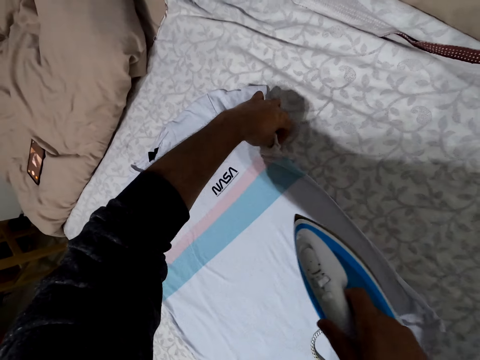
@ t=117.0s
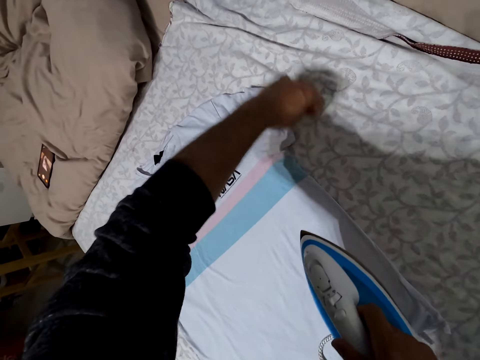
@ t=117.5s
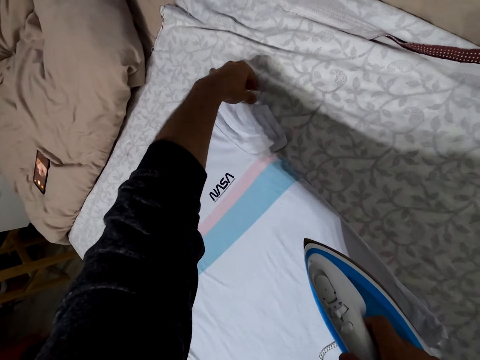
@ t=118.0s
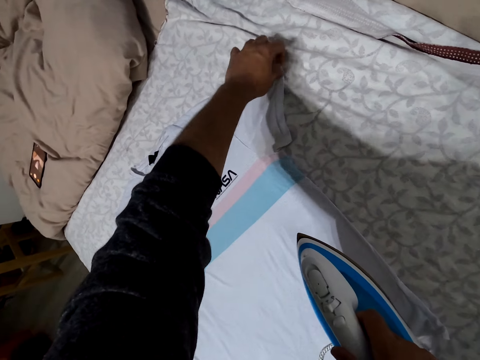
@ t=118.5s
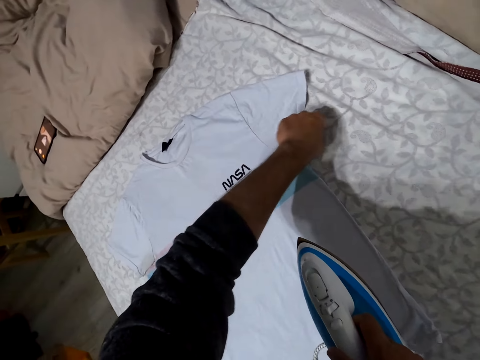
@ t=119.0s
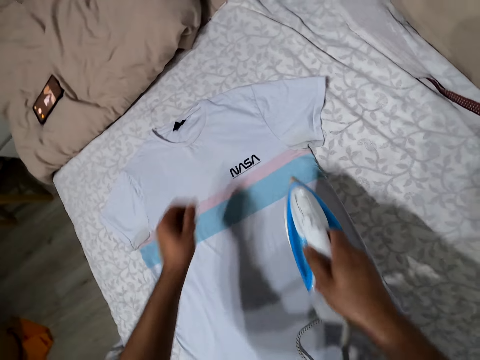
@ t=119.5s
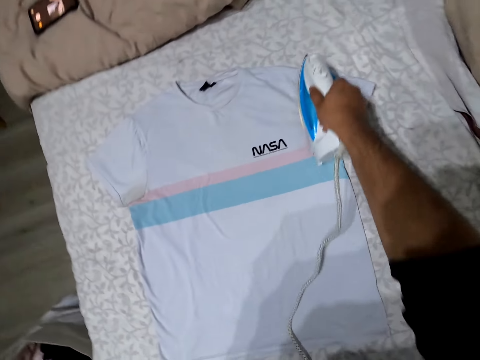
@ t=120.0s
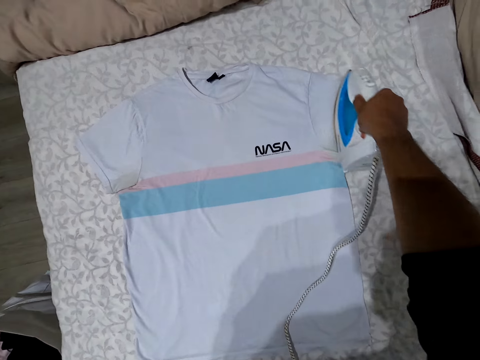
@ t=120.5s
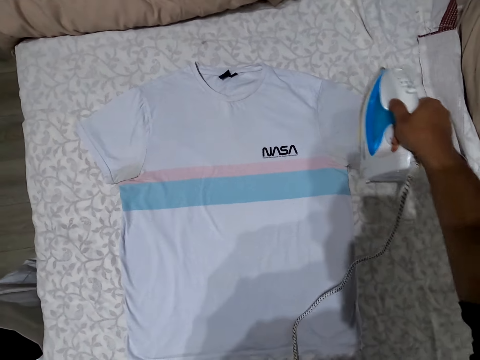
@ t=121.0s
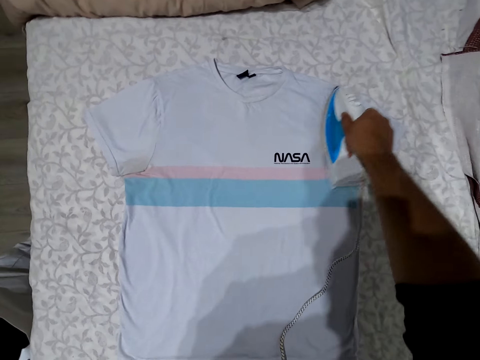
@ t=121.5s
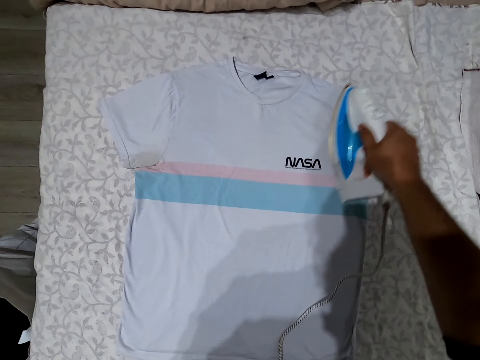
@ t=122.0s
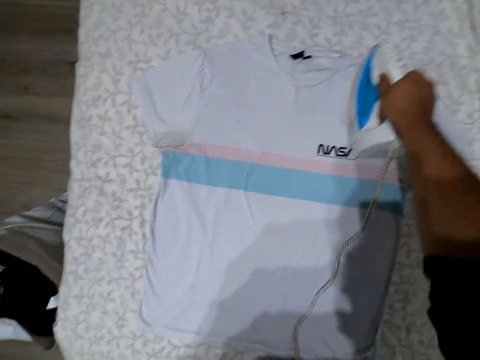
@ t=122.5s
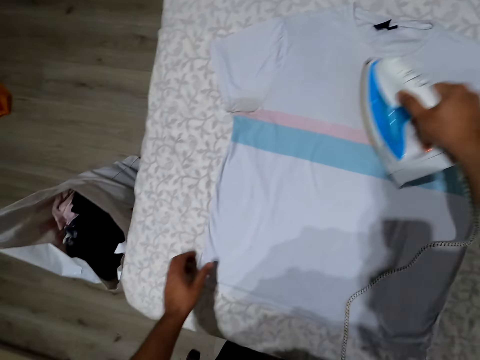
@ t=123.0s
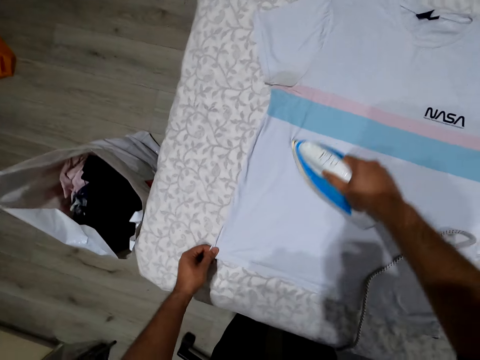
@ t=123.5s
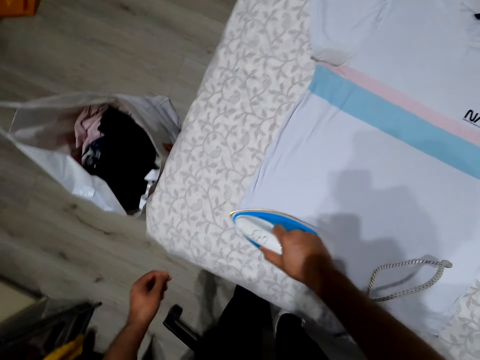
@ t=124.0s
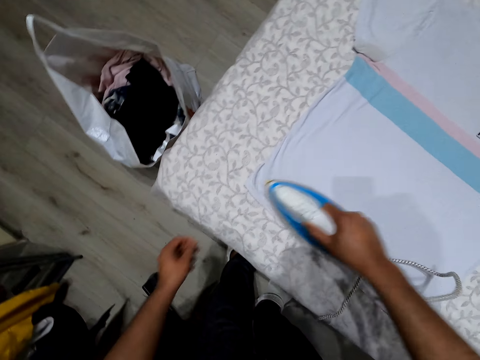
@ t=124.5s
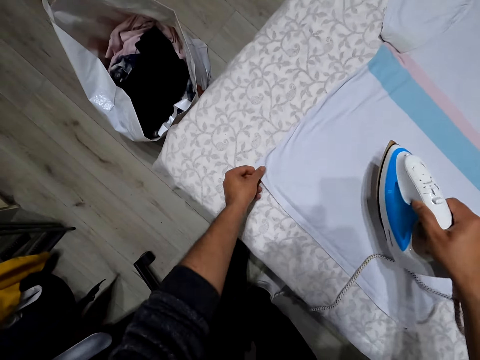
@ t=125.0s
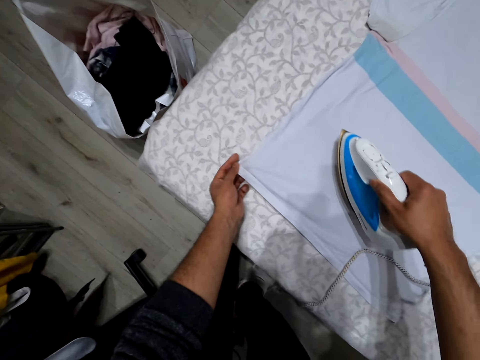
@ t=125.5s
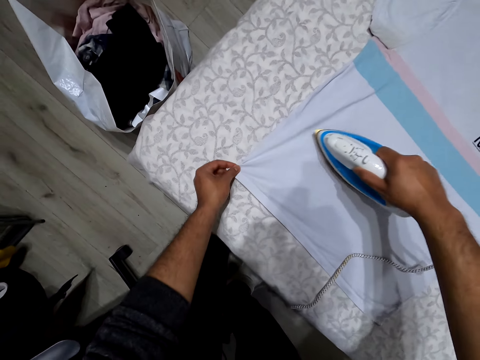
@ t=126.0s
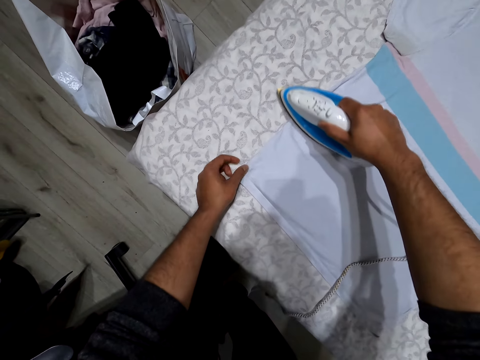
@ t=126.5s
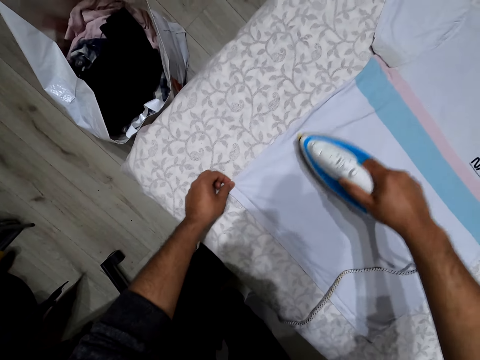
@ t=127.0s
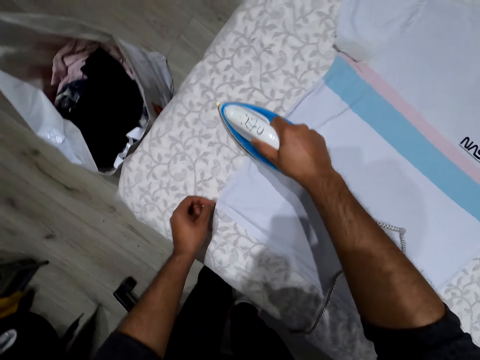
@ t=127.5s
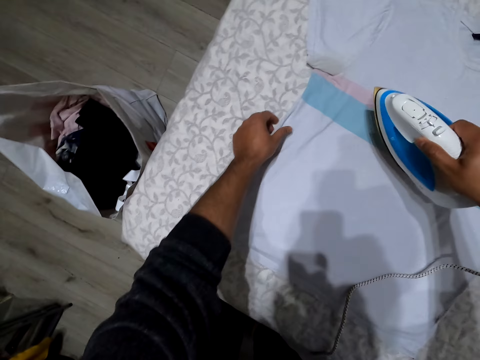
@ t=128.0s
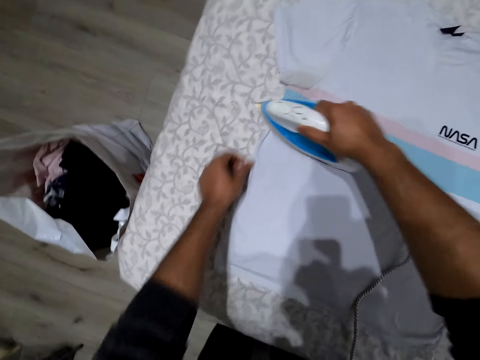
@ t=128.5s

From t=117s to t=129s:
The camera wearer straightens the arm. They iron the cloth.

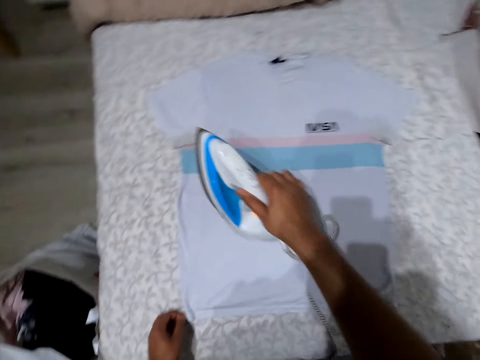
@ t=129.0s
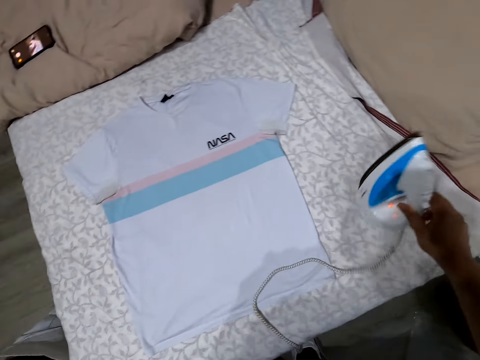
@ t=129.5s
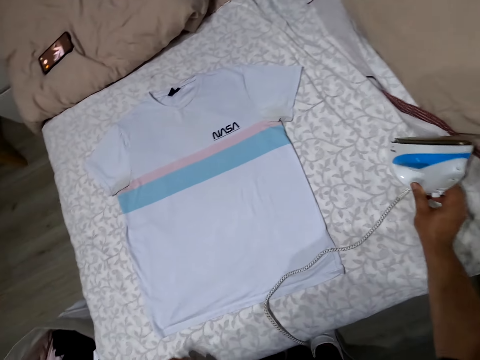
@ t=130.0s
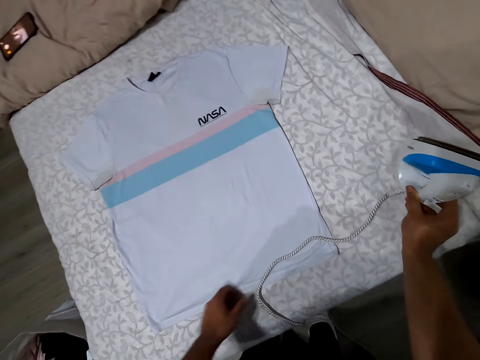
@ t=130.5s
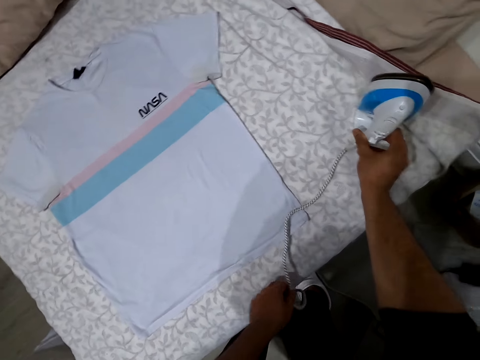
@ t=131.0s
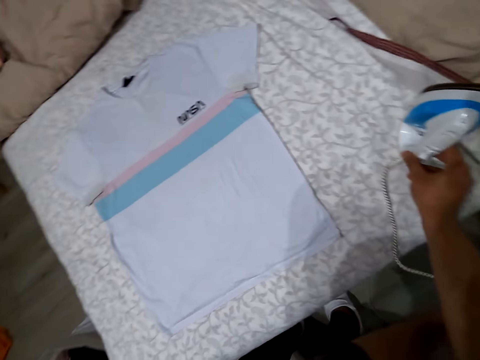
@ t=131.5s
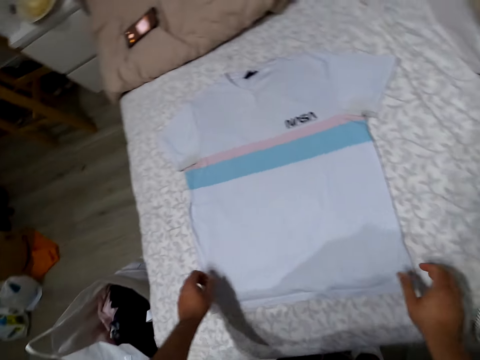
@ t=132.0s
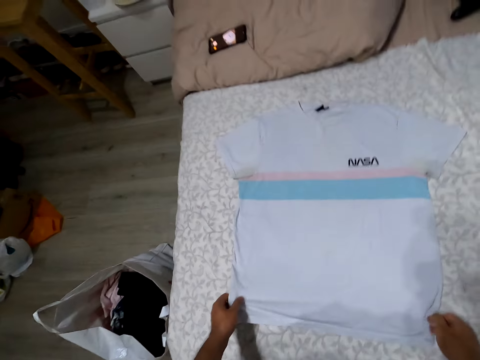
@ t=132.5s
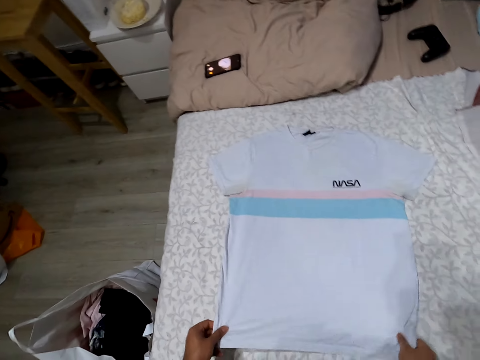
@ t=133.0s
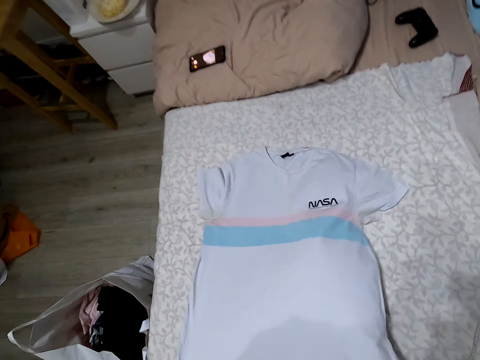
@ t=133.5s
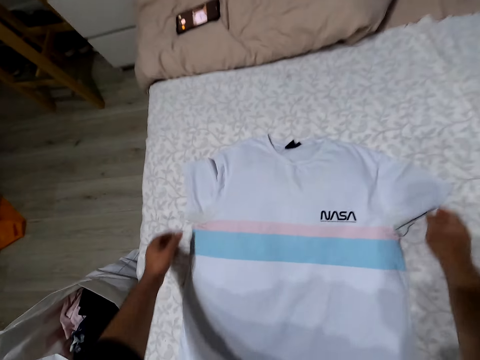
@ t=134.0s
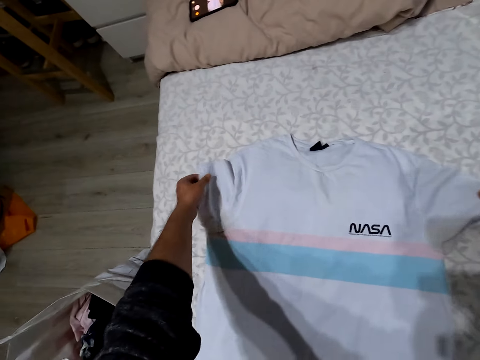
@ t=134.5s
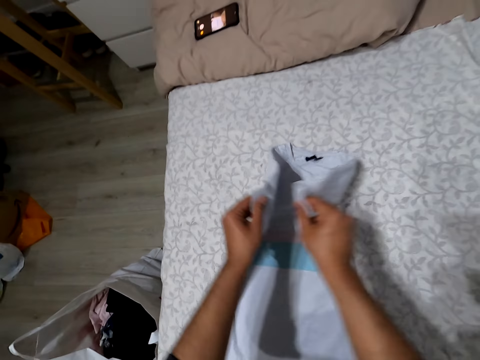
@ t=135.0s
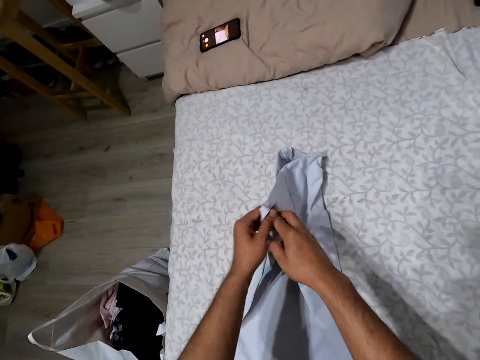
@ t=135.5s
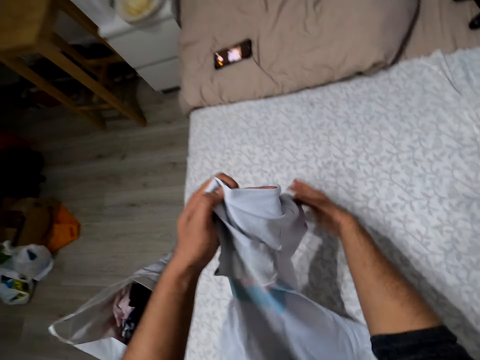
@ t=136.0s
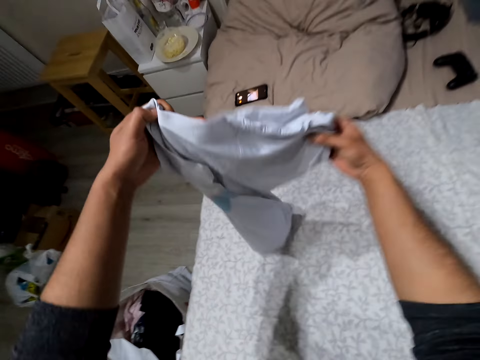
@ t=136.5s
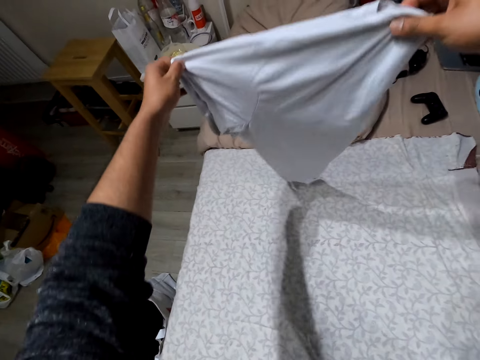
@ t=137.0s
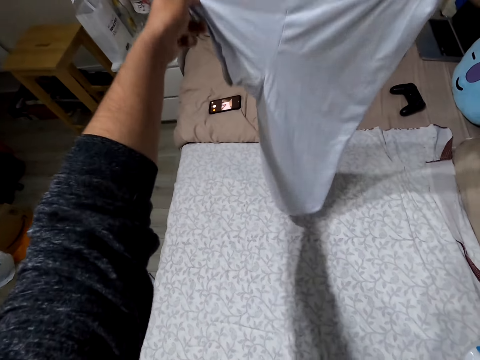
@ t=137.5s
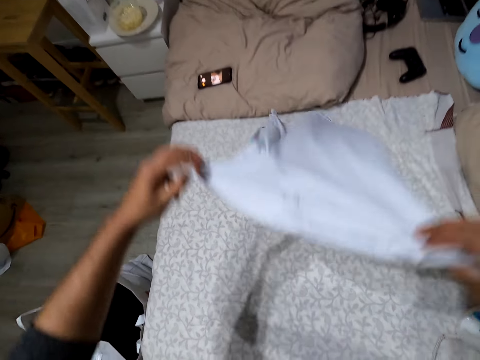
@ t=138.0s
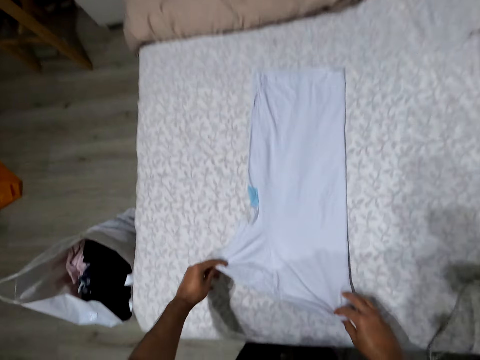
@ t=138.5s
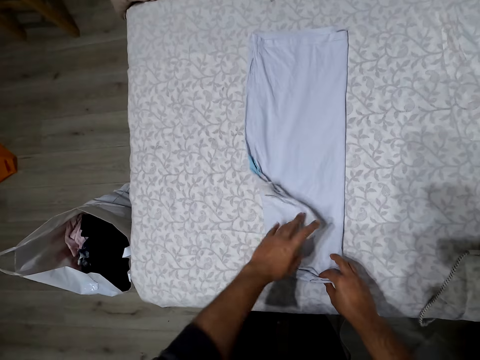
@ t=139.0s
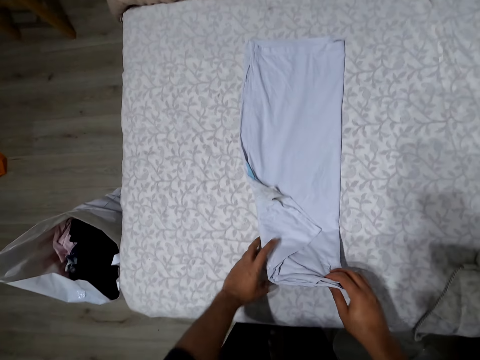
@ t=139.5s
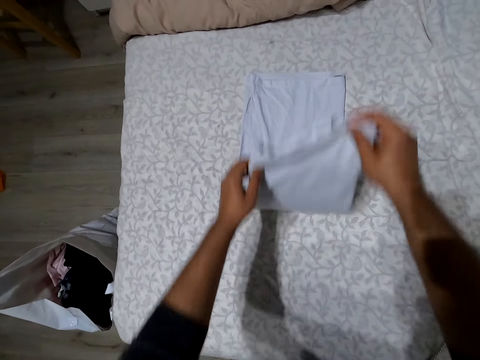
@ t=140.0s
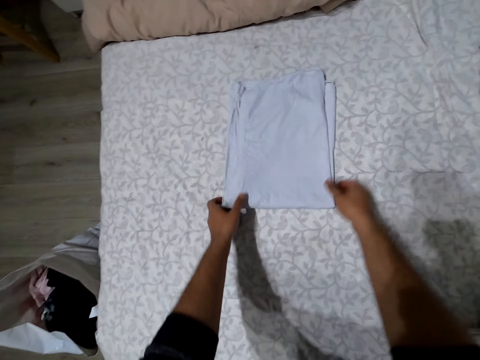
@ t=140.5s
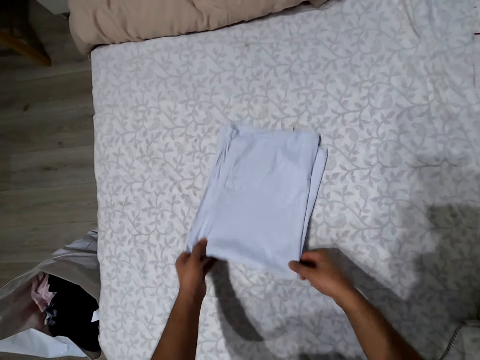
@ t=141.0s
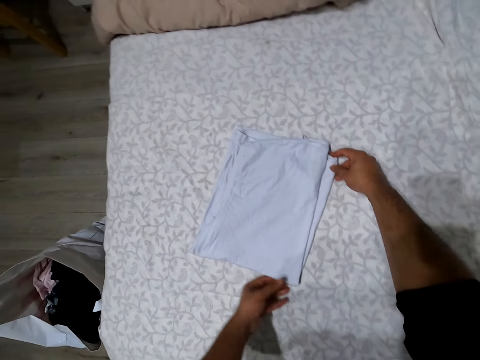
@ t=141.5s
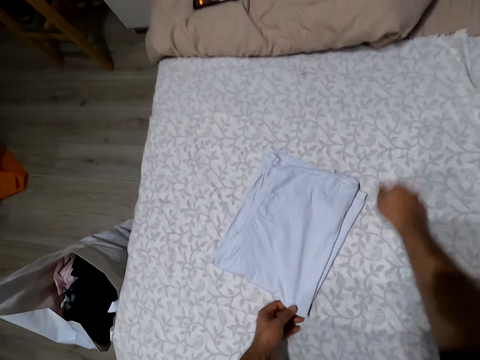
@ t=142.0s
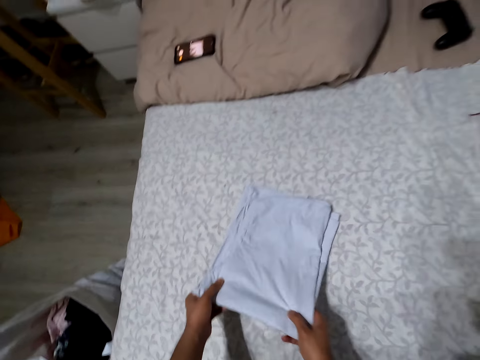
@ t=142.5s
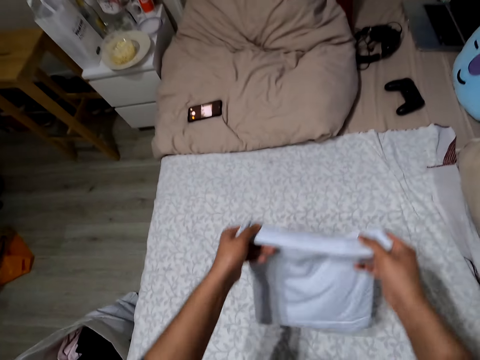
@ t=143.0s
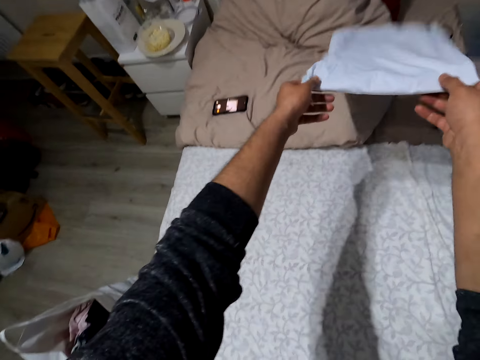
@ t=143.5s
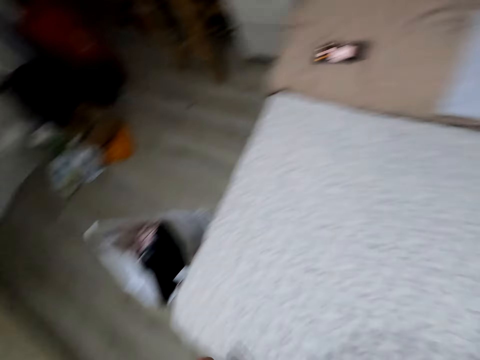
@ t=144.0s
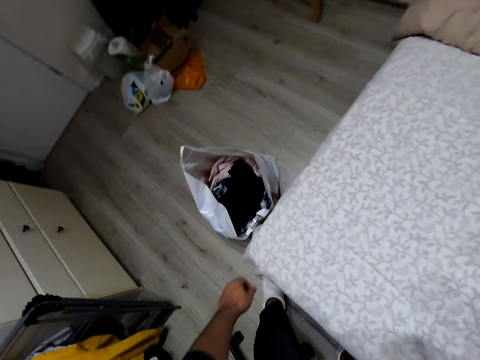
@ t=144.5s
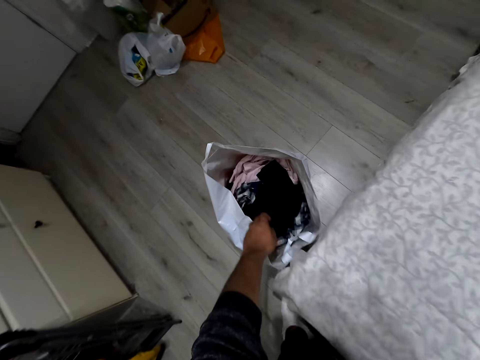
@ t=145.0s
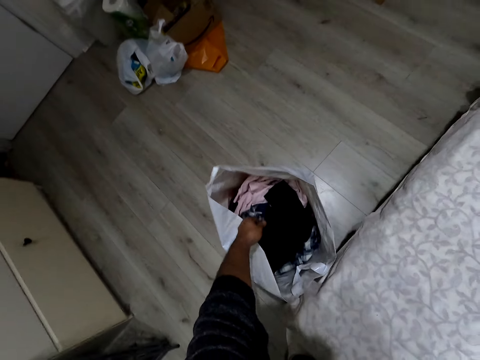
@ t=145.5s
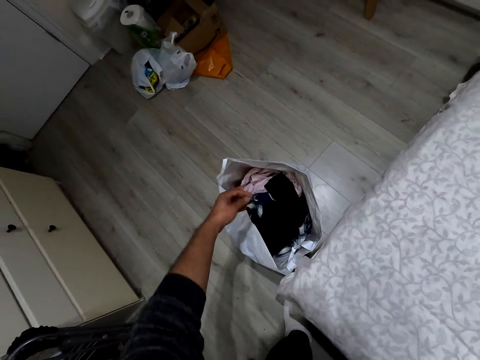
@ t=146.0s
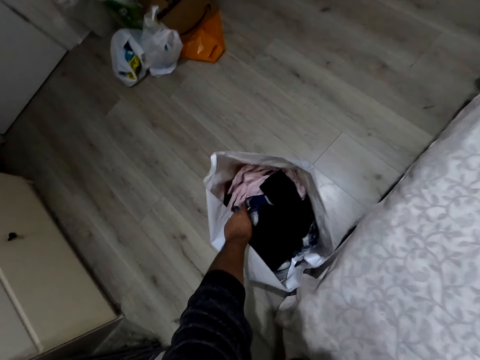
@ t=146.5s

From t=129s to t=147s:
The camera wearer puts the iron or iron box aside. They move the cable of the iron box. They move the cloth on the table. They fold the shirt. They pick up the cloth. They drop the cloth. They fold the cloth. They move the cloth on the table. They pick up the cloth. They throw the shirt aside. They bend next to a table. They pick up a shirt. They touch the cloth.
